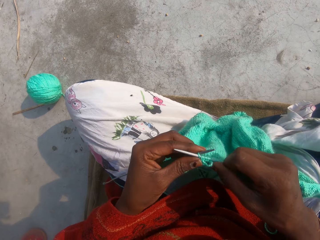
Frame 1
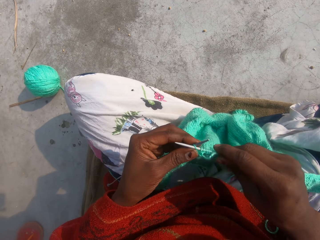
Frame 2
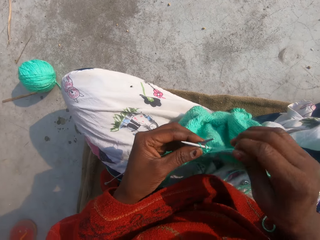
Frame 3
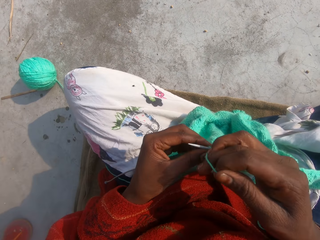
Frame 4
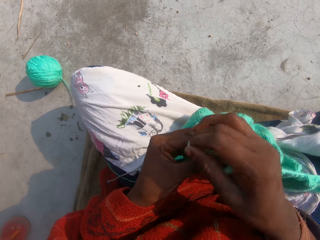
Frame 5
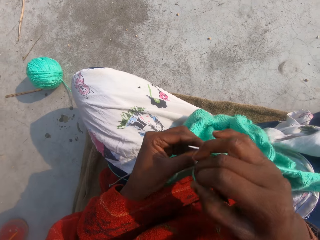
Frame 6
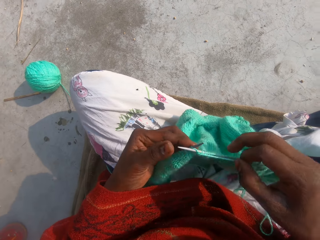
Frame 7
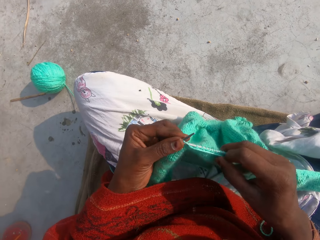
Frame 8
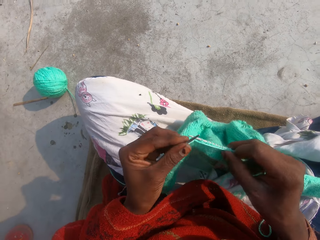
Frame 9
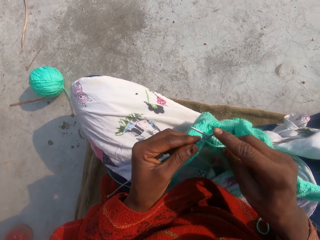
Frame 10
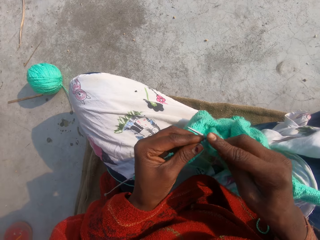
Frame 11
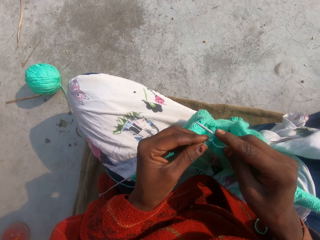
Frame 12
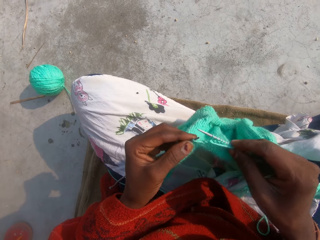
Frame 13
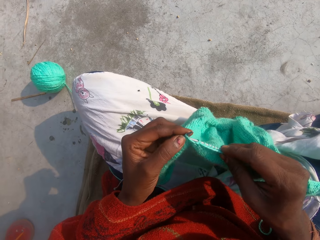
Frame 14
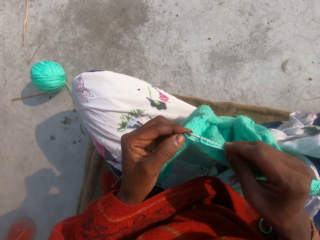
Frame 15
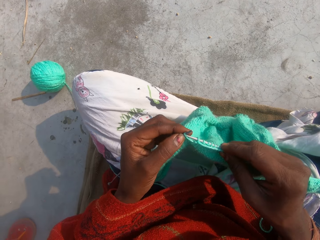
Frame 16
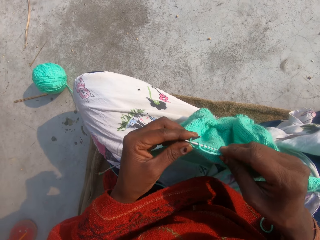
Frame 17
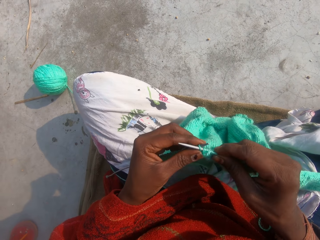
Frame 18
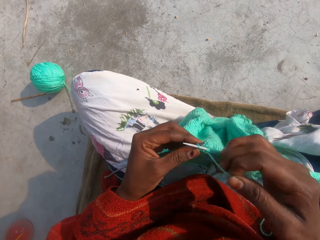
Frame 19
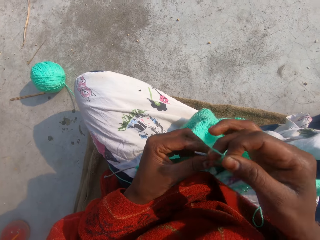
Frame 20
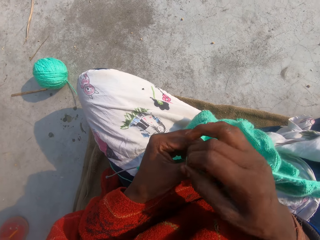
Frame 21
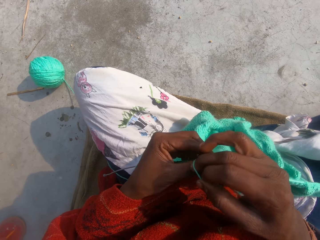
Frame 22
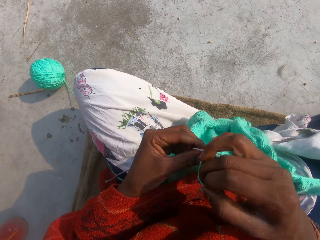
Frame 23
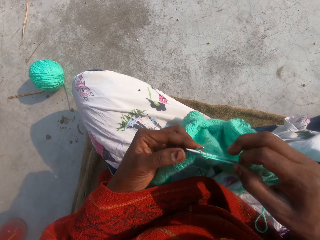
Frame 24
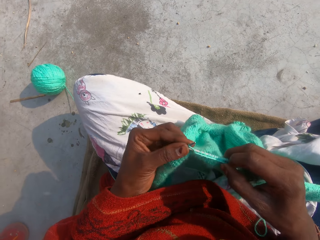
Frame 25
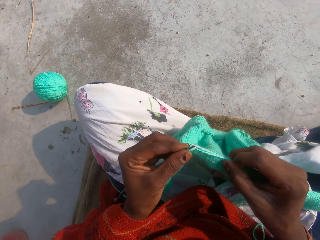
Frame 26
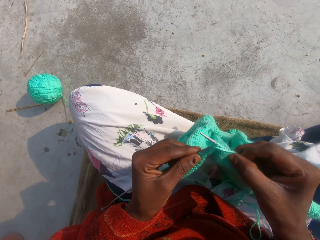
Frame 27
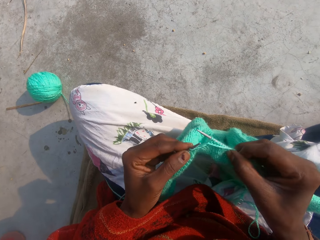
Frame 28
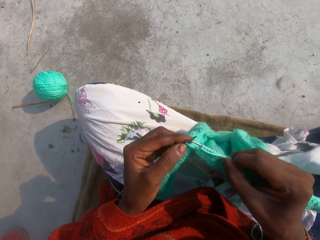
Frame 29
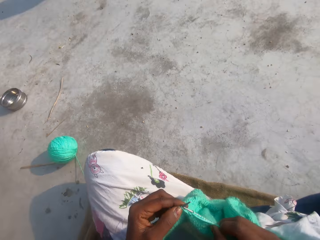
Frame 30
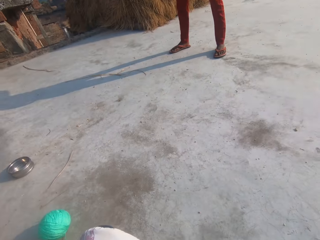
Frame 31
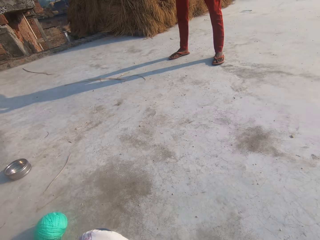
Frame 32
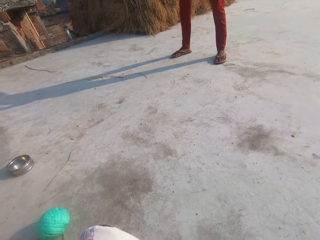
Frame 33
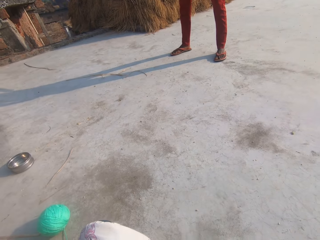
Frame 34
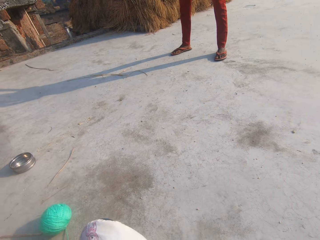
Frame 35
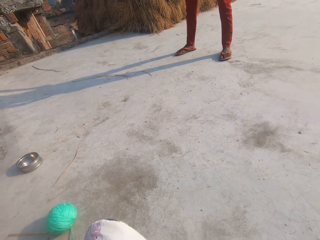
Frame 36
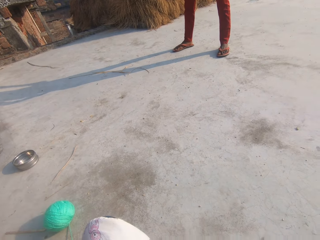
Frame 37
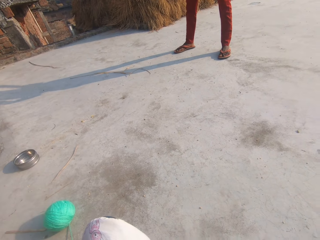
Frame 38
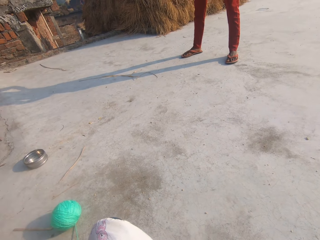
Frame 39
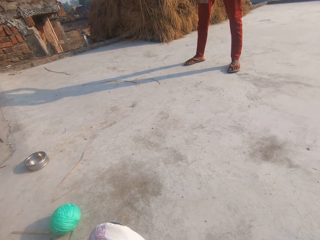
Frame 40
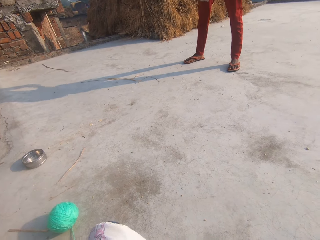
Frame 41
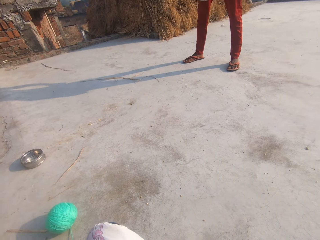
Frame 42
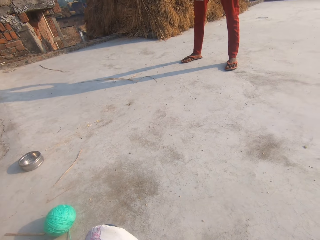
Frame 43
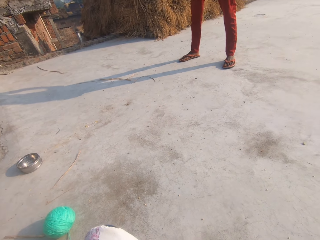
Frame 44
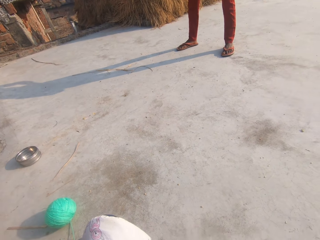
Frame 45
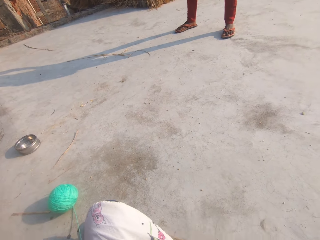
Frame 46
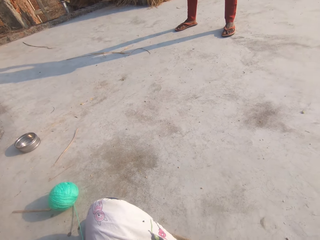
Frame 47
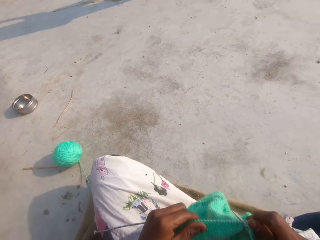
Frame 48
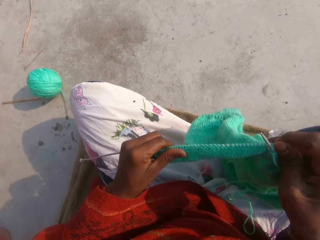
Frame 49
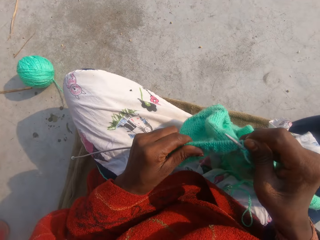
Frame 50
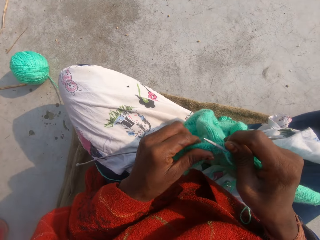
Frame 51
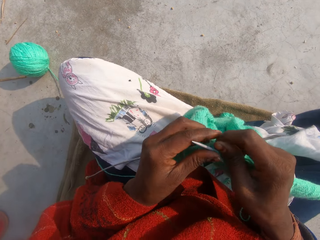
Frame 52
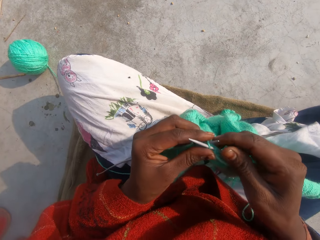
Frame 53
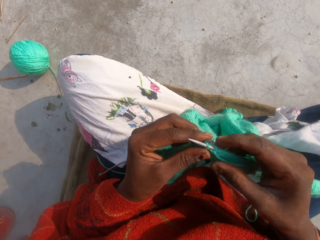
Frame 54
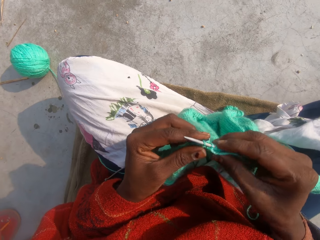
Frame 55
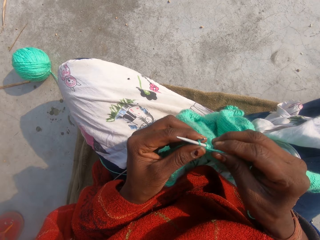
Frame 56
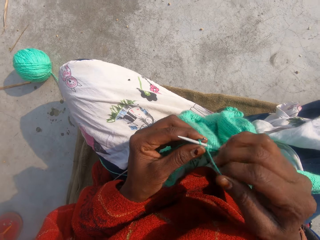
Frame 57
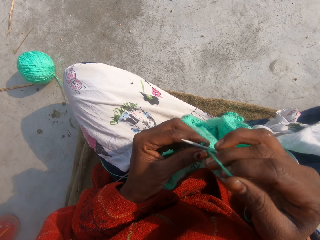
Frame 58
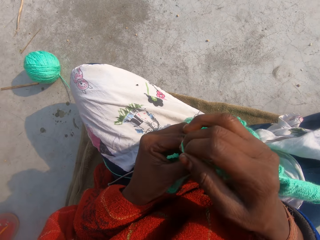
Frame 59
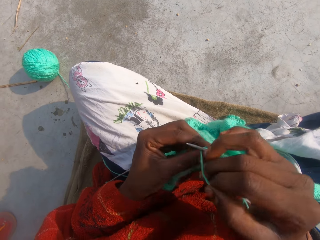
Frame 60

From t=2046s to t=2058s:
The woman stands ahead of the camera wearer.

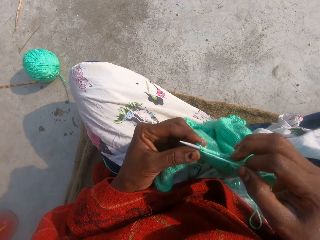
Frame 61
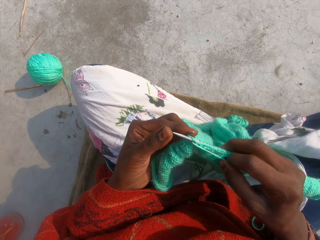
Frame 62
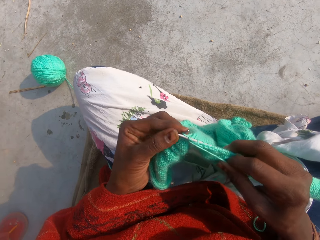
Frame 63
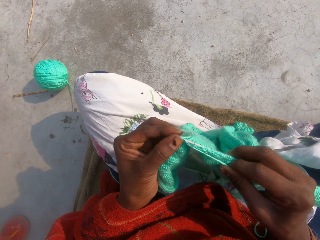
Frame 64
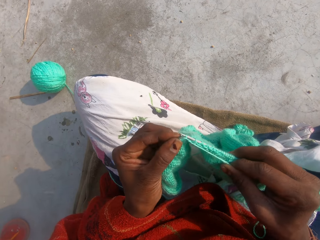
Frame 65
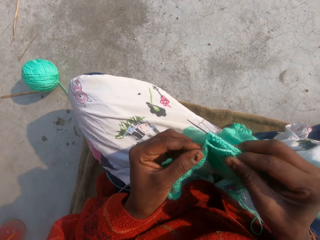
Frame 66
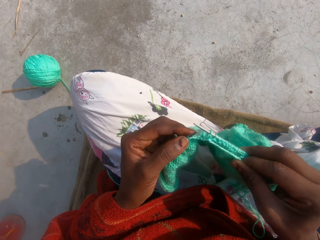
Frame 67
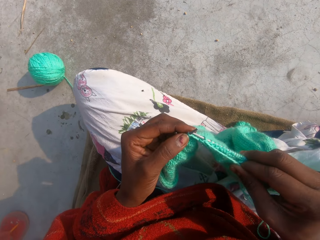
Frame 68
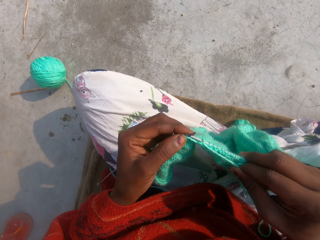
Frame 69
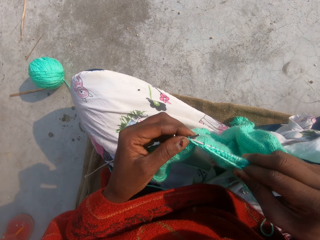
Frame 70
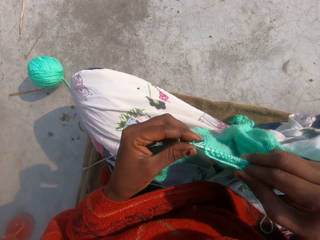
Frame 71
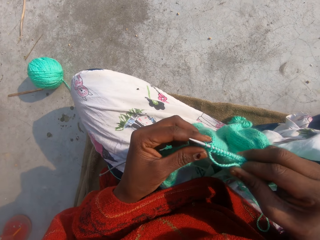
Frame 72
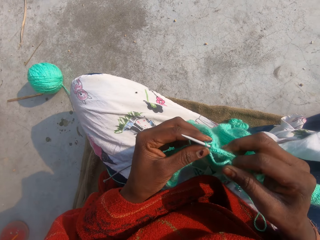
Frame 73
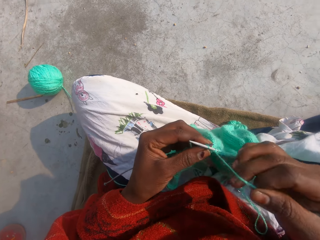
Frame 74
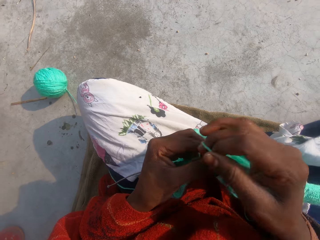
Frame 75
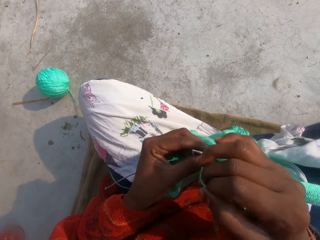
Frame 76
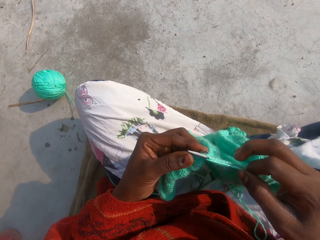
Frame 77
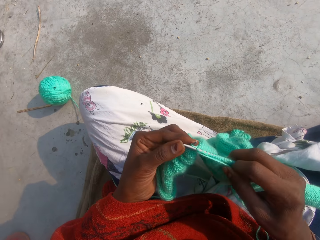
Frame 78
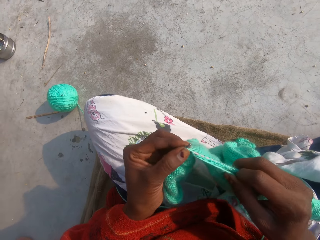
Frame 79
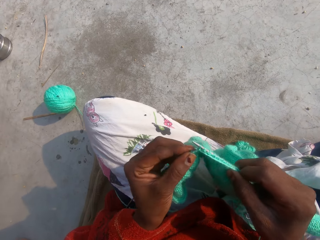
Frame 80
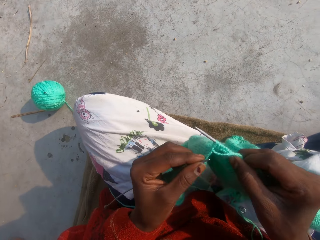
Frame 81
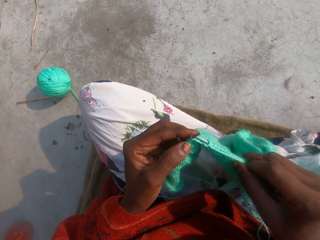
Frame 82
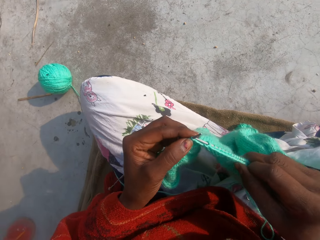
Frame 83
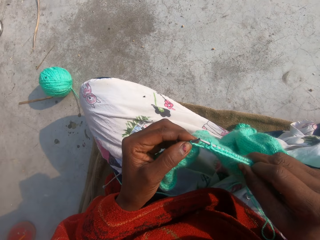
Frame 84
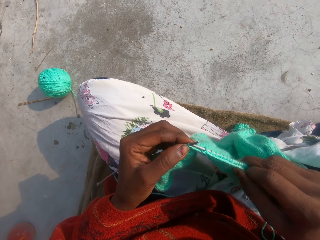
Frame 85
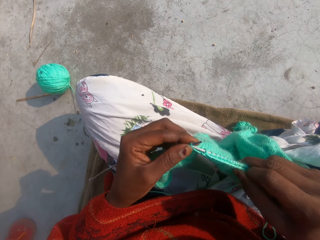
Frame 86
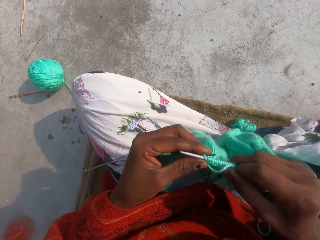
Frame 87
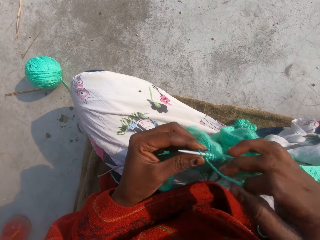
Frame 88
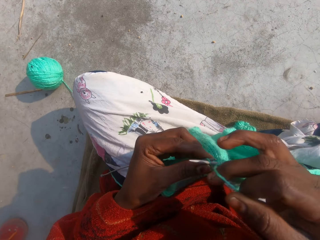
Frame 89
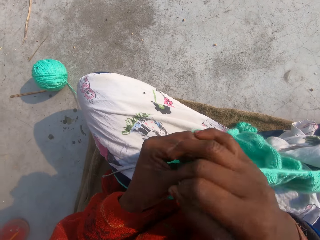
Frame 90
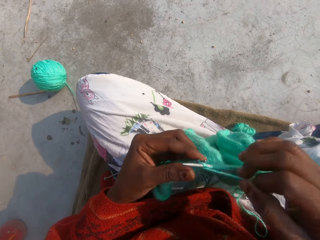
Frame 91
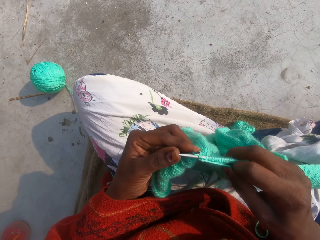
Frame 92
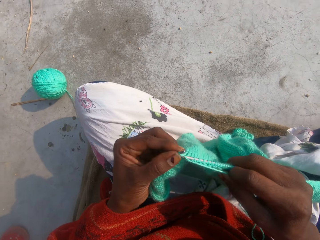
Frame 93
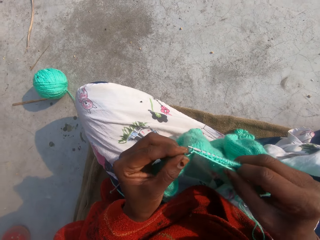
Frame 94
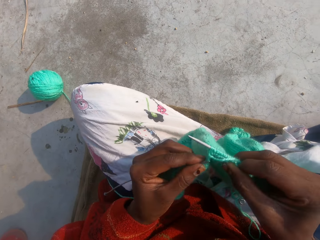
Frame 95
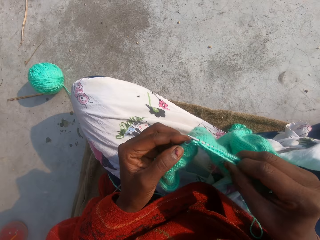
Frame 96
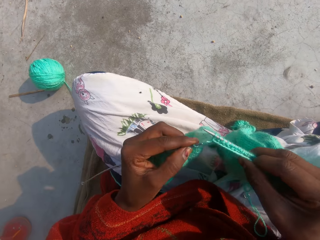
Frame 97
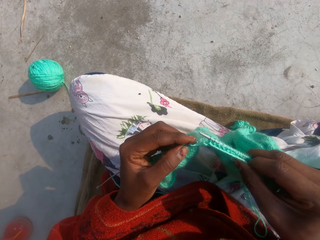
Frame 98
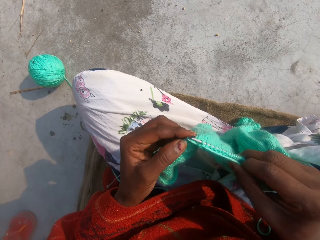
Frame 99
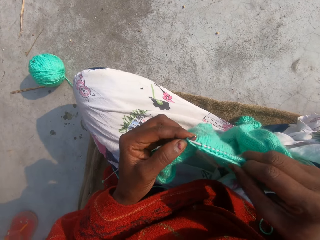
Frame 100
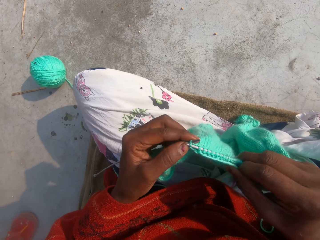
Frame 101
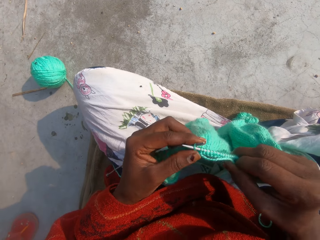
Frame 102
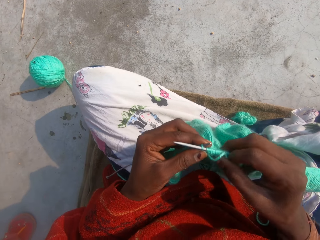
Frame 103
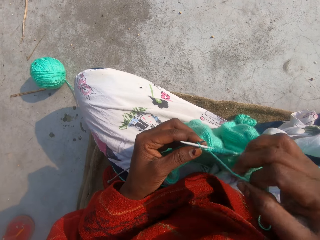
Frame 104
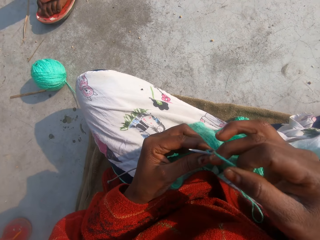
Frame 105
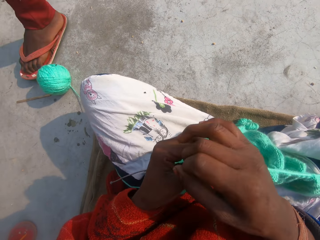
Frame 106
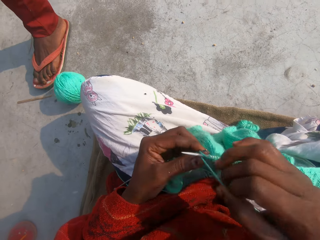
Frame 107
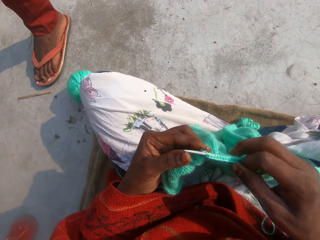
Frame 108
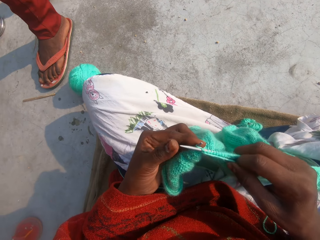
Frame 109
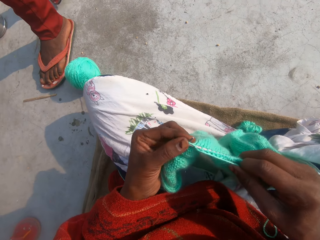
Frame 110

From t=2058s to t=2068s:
The woman walks close to the camera wearer. The woman hits the crochet with her legs.
